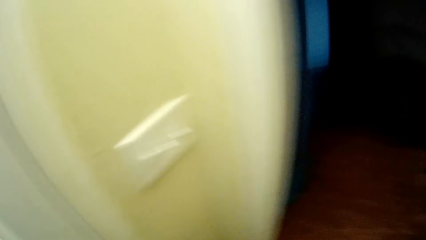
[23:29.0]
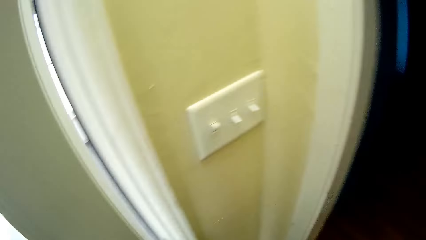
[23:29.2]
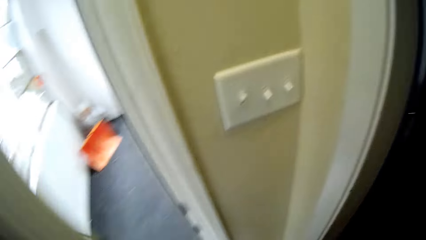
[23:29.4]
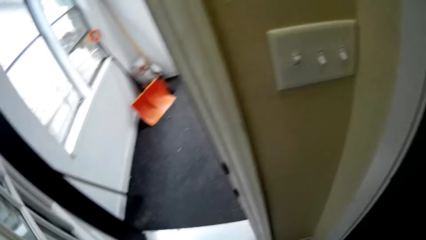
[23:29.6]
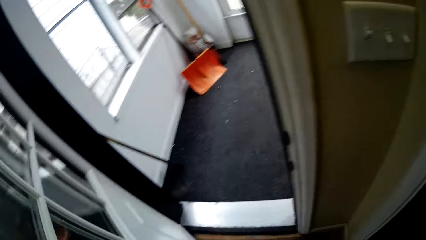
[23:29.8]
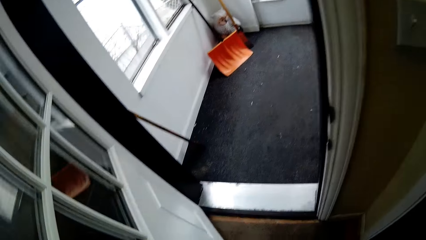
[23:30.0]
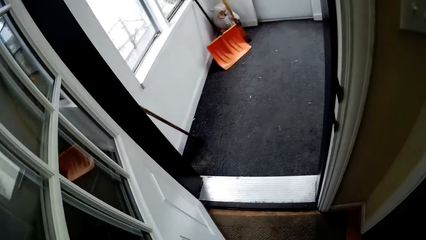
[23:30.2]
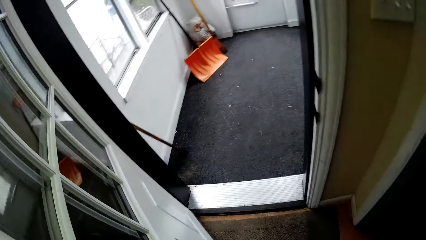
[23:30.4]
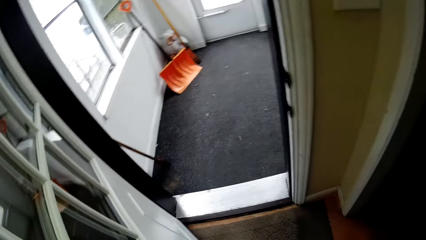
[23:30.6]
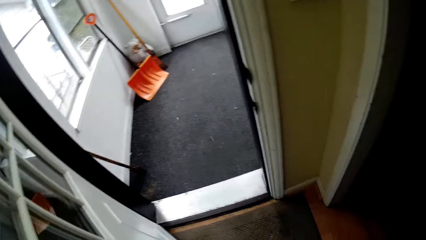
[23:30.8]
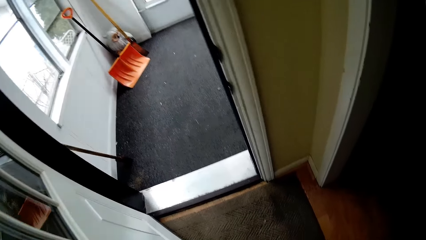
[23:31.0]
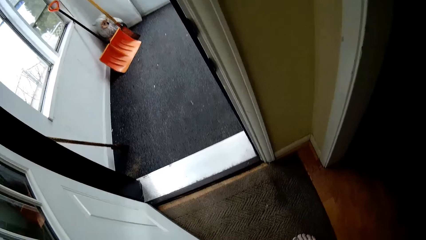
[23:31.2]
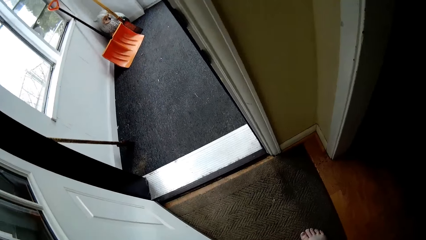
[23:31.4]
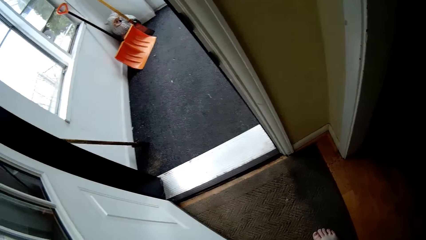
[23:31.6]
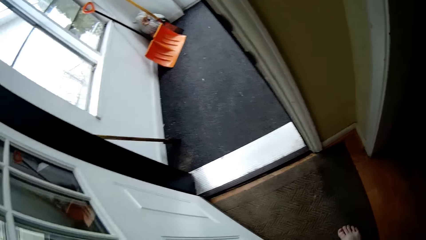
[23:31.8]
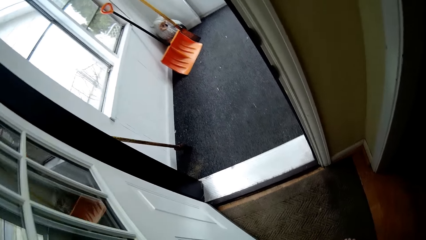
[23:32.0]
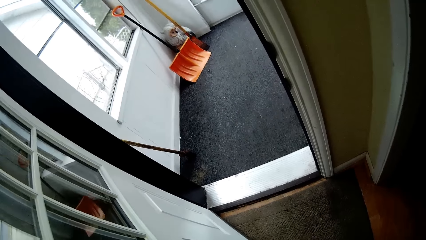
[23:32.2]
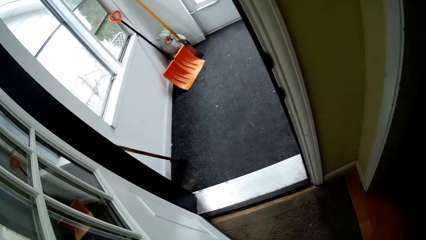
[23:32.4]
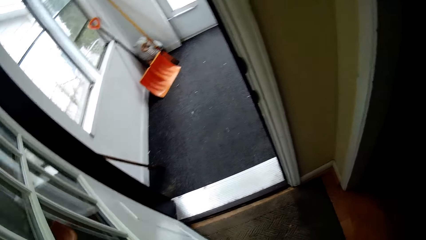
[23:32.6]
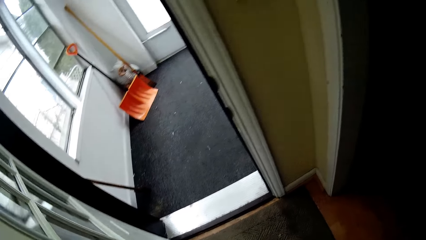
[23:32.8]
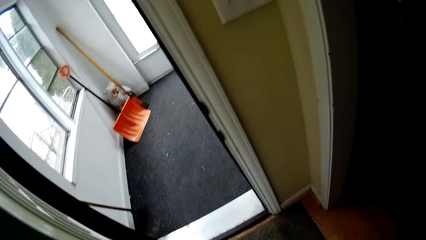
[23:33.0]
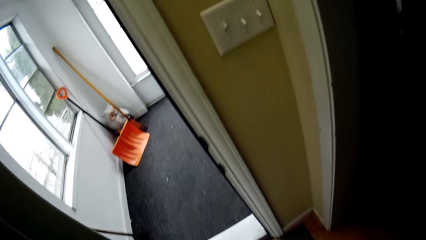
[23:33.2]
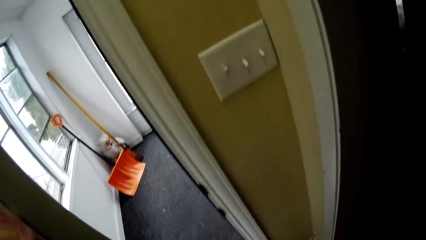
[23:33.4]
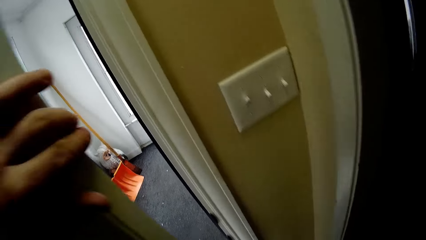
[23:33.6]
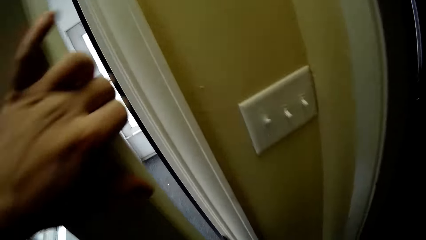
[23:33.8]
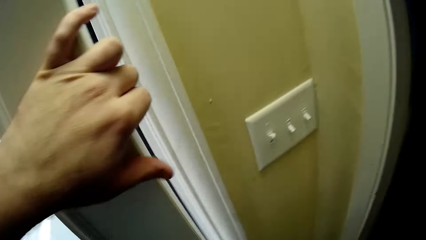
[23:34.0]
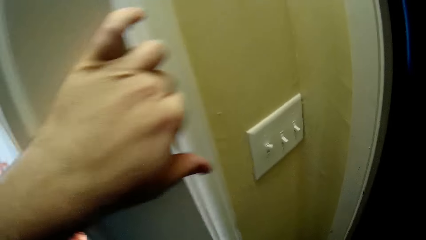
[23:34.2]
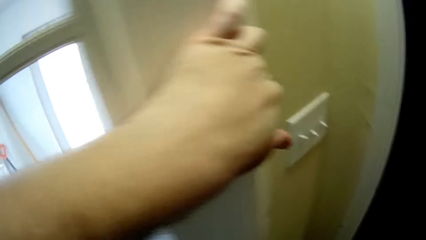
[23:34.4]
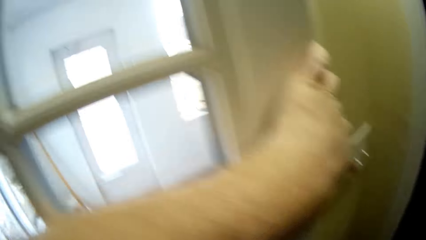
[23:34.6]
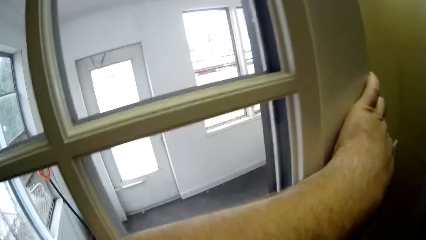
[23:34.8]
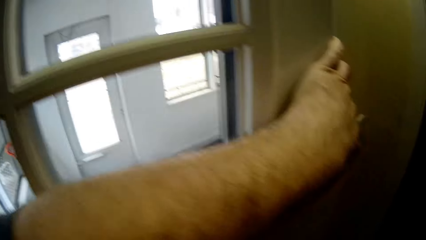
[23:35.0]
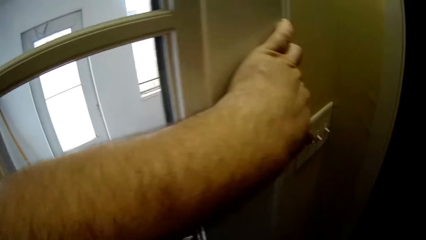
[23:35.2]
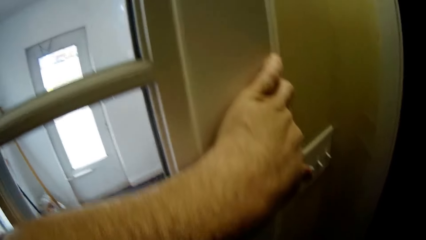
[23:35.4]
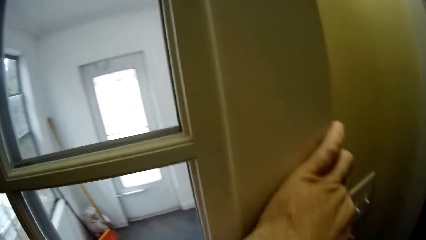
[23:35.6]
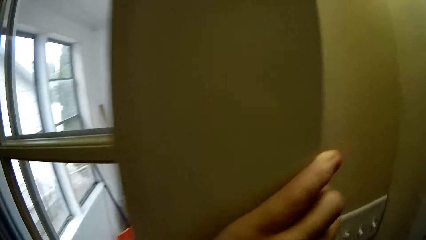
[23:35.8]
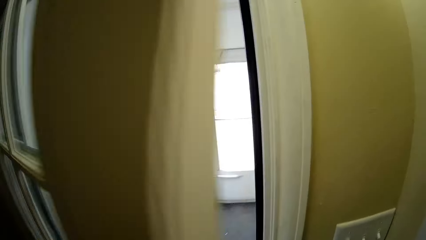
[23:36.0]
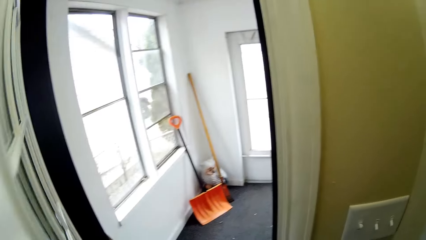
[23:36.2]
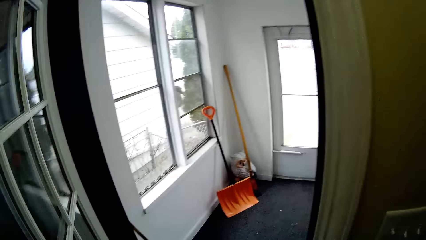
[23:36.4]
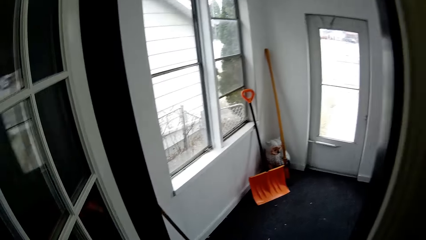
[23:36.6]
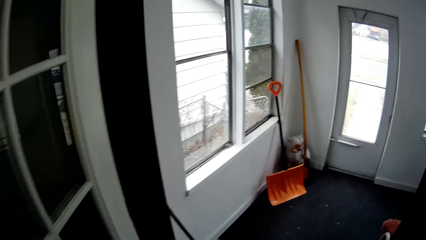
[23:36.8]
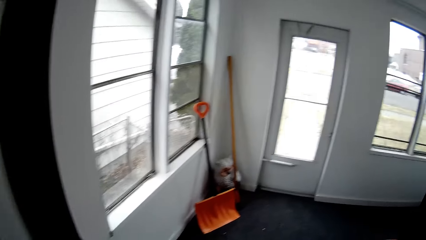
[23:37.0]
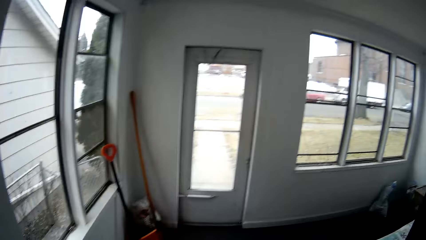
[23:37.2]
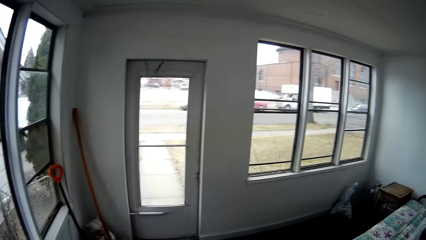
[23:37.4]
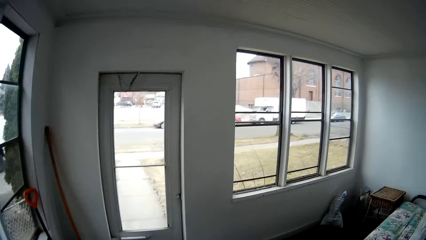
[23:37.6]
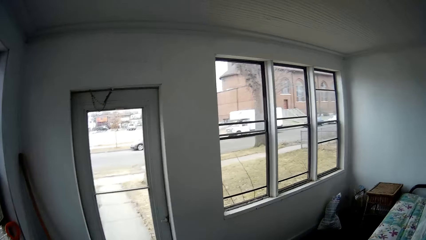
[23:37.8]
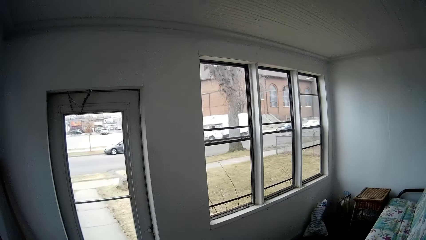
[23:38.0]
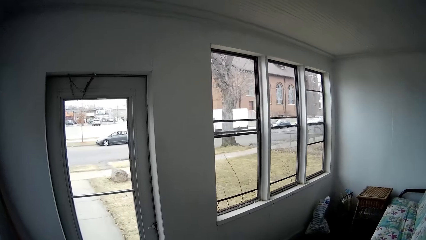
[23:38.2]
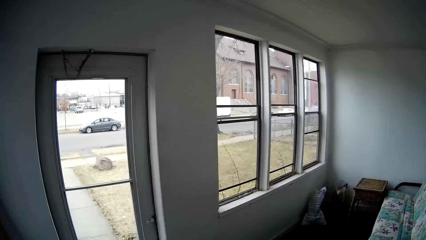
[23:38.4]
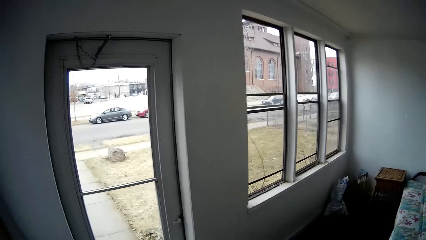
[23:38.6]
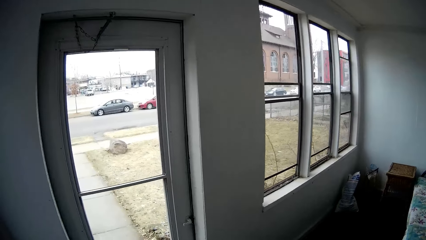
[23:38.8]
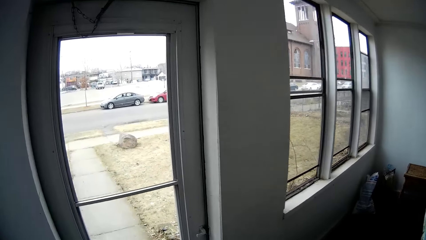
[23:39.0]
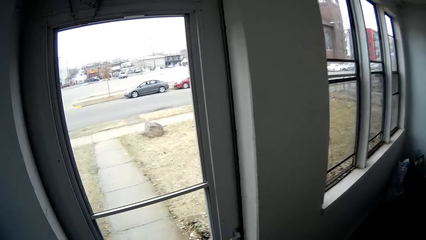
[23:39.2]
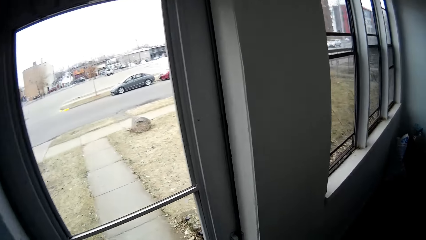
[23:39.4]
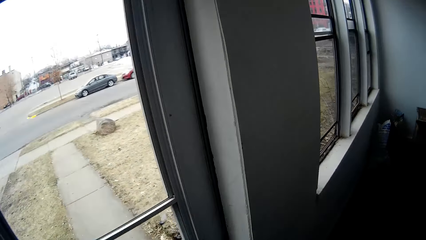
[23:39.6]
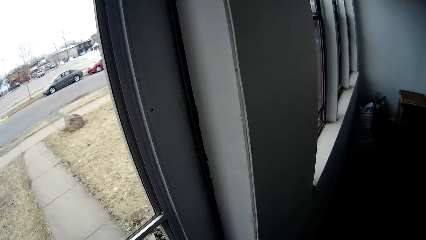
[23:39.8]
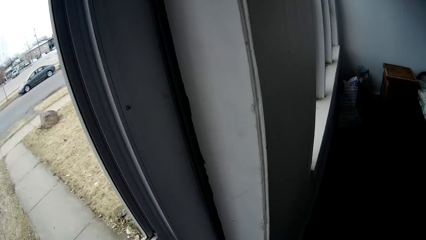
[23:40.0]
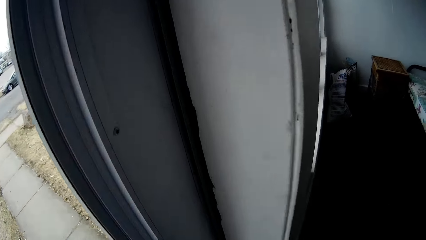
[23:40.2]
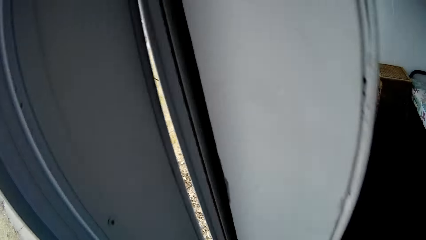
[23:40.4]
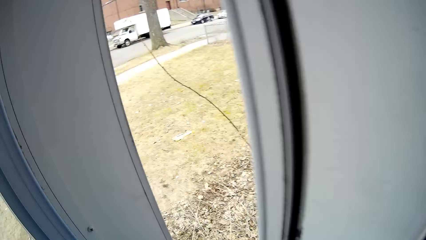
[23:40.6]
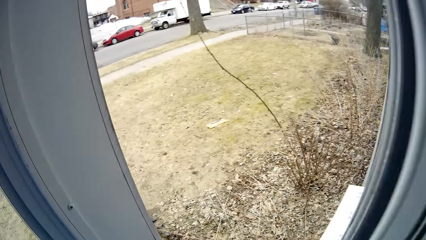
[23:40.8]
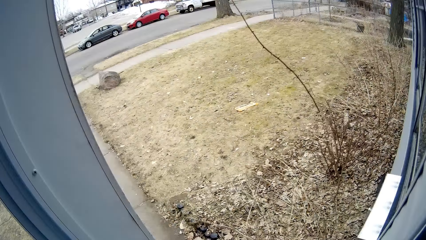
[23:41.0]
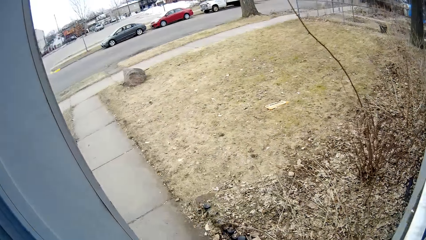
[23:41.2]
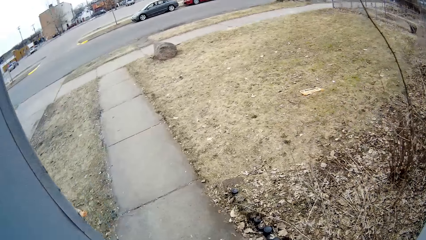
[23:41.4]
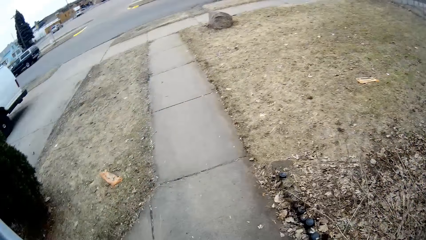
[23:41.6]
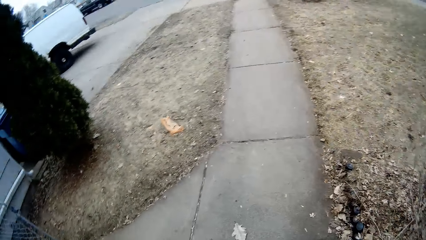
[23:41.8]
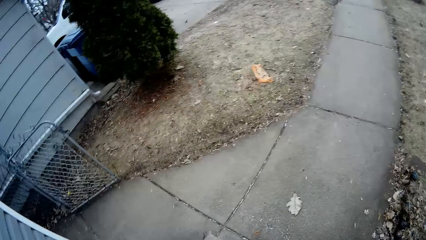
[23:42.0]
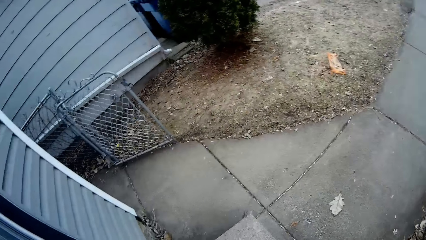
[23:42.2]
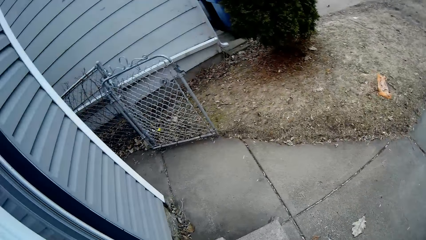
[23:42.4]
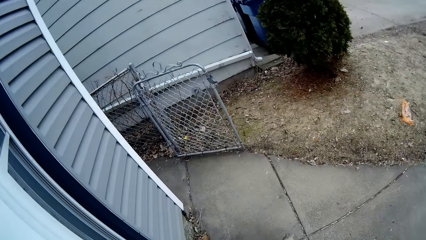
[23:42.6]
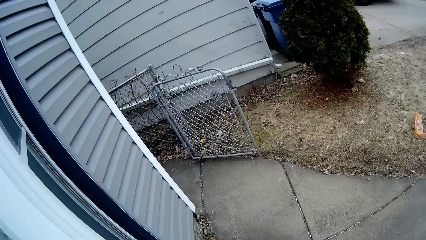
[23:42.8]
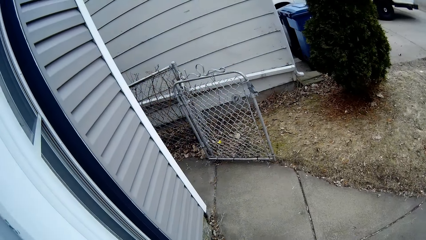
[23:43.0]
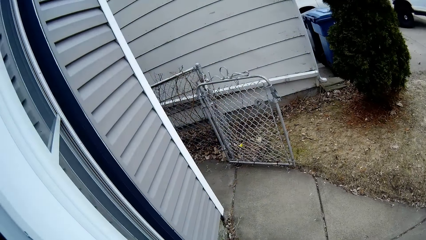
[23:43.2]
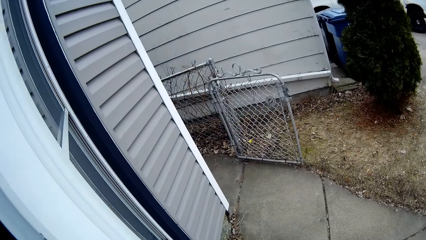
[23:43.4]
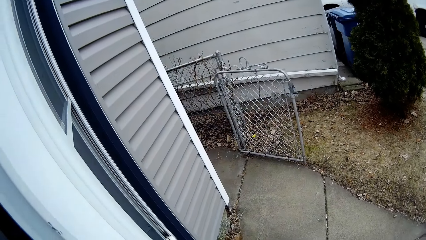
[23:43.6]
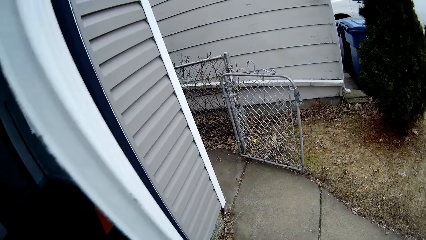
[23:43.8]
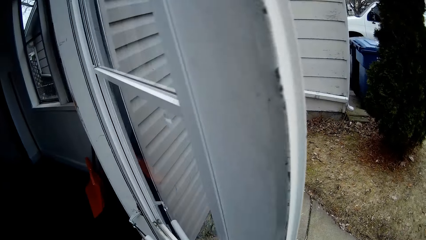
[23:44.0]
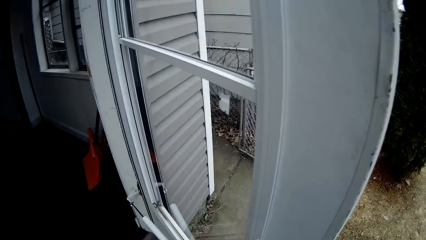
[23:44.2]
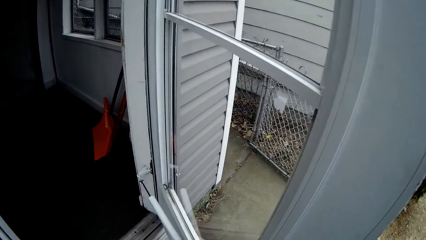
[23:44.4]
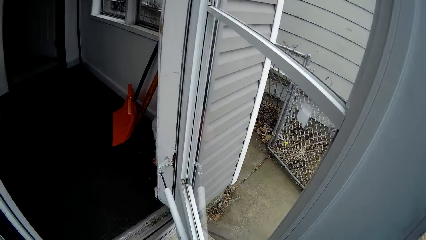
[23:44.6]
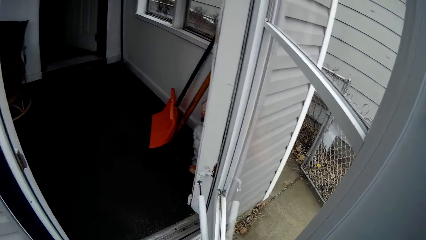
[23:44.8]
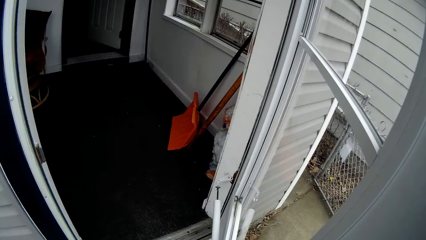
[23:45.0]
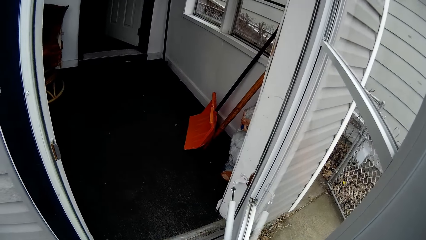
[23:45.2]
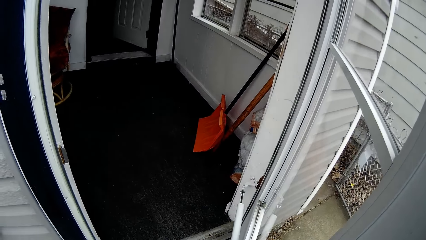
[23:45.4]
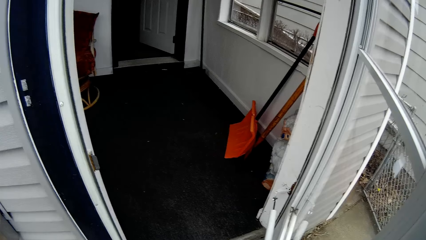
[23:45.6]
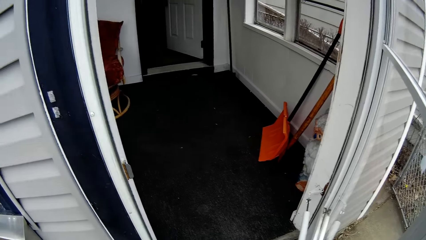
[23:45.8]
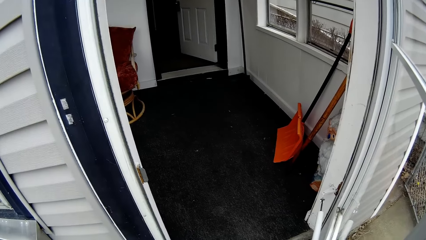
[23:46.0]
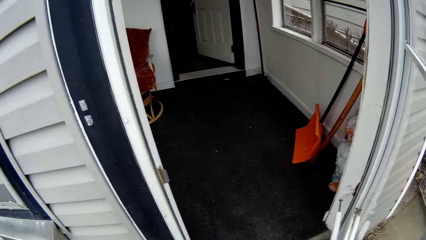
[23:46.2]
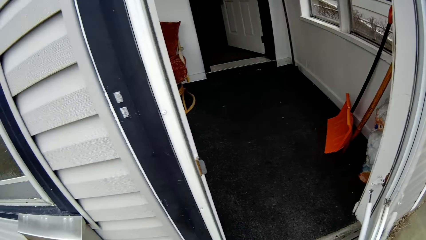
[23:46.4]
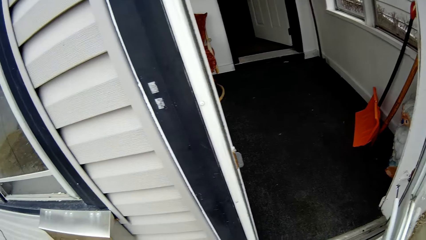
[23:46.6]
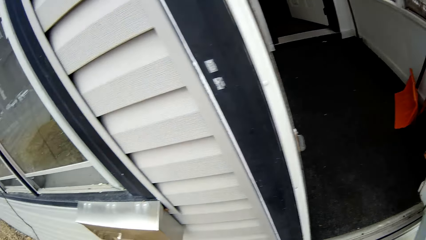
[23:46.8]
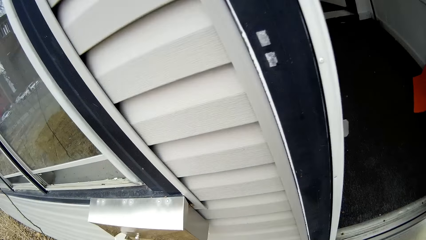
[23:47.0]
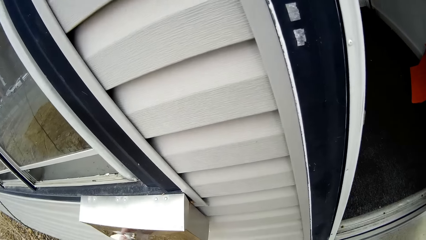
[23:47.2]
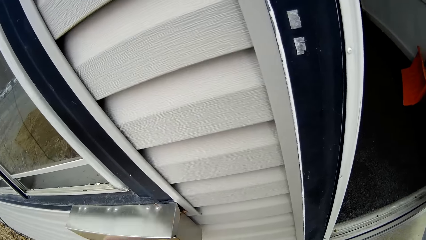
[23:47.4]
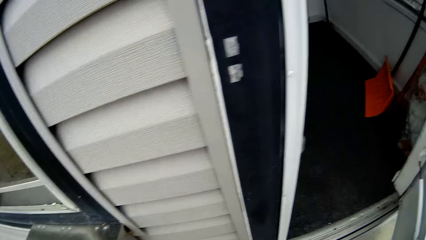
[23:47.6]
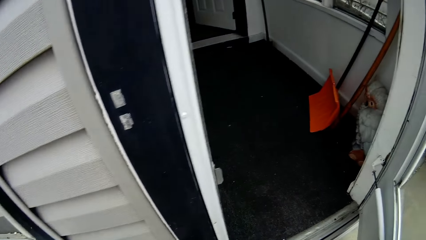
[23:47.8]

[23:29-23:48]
The camera wearer looks around the house. They open the door. They close the door. They open the door. They walk around the house. They open the door. They look around the compound. They open the door. They hold something. They look inside.
